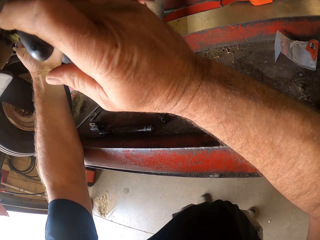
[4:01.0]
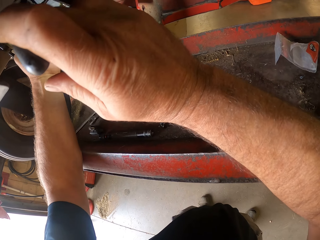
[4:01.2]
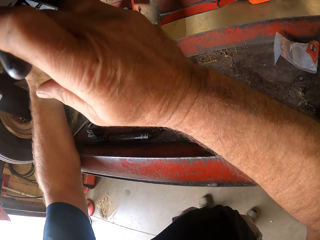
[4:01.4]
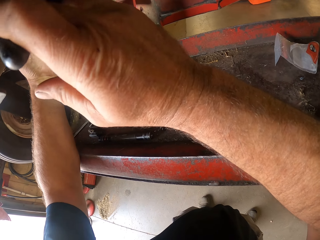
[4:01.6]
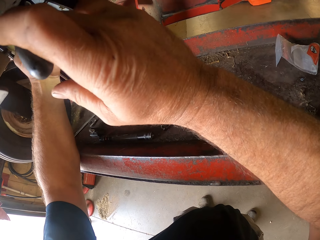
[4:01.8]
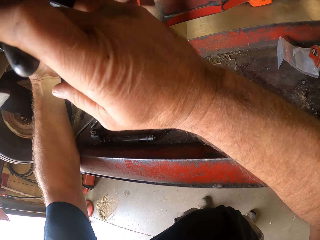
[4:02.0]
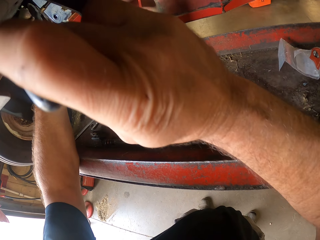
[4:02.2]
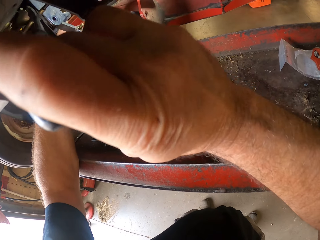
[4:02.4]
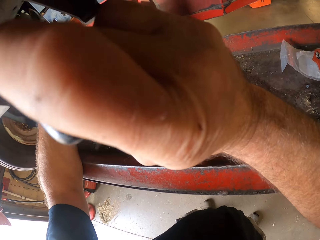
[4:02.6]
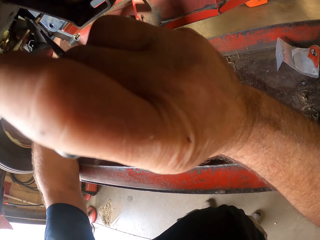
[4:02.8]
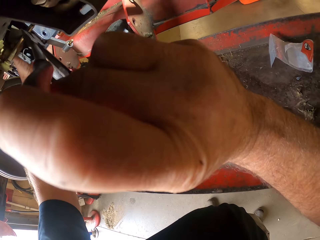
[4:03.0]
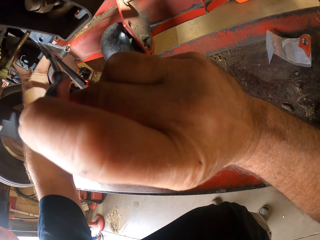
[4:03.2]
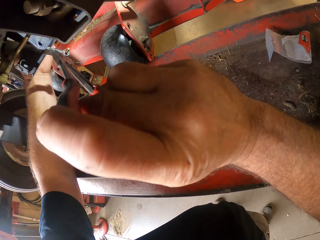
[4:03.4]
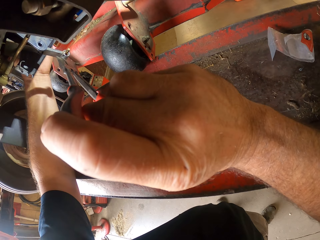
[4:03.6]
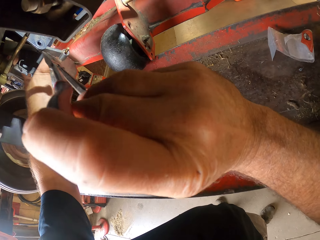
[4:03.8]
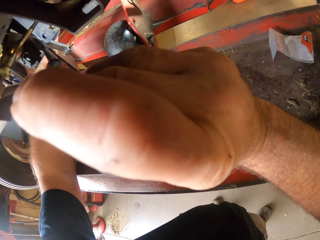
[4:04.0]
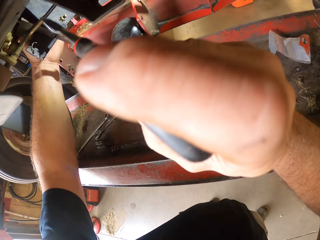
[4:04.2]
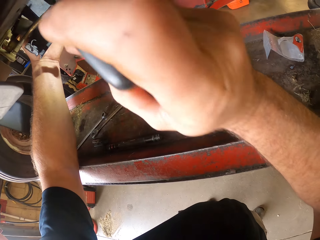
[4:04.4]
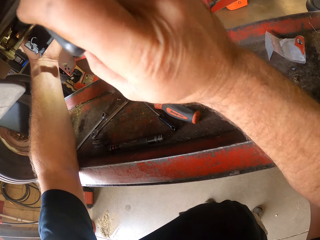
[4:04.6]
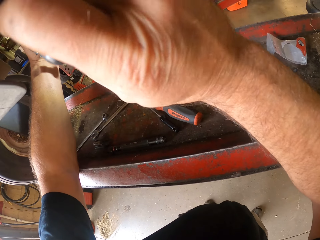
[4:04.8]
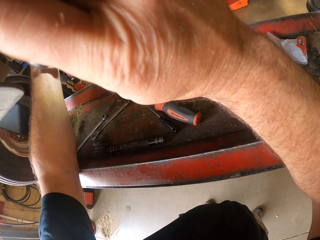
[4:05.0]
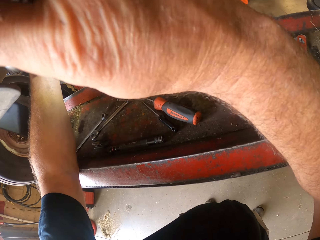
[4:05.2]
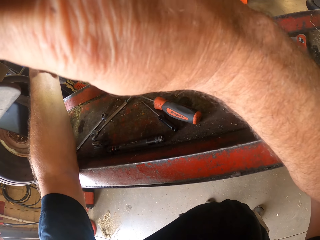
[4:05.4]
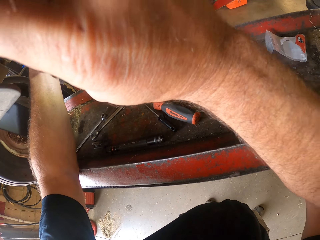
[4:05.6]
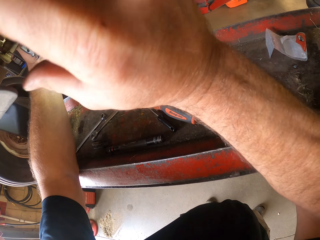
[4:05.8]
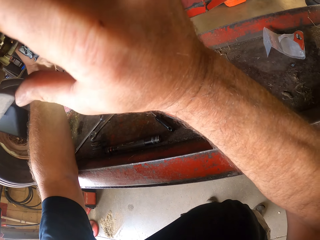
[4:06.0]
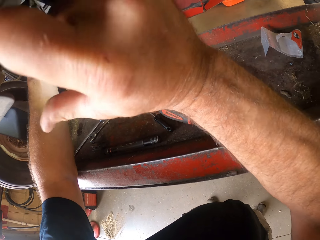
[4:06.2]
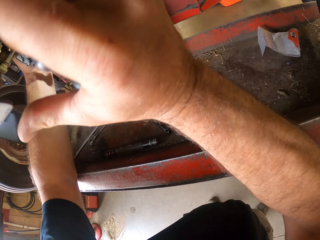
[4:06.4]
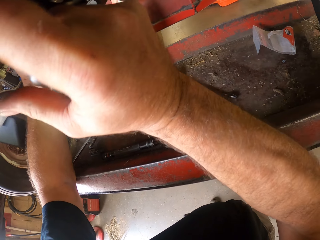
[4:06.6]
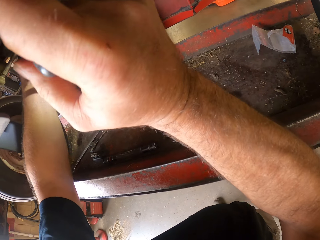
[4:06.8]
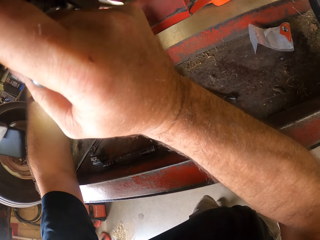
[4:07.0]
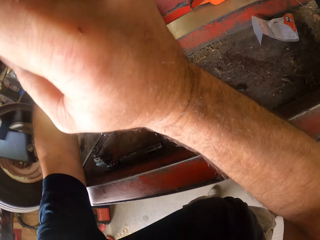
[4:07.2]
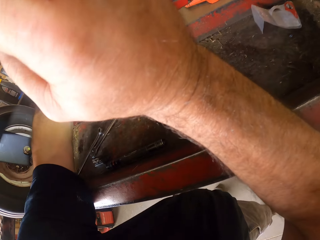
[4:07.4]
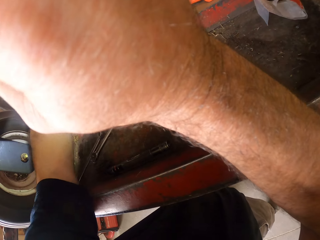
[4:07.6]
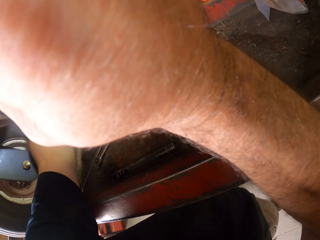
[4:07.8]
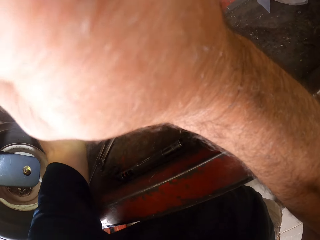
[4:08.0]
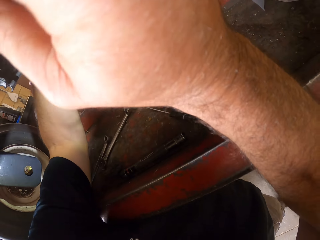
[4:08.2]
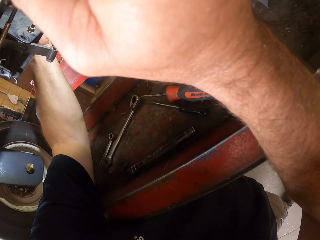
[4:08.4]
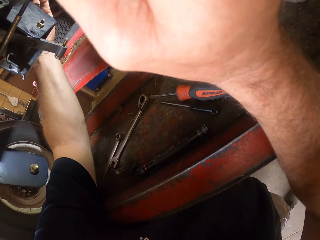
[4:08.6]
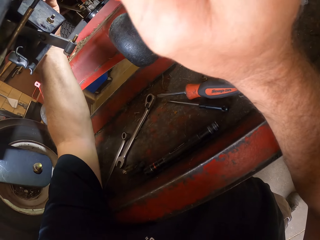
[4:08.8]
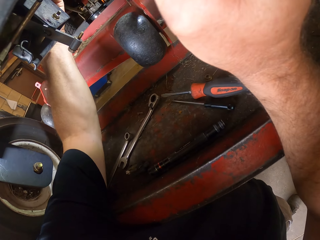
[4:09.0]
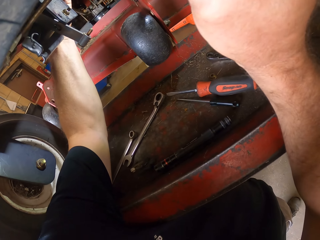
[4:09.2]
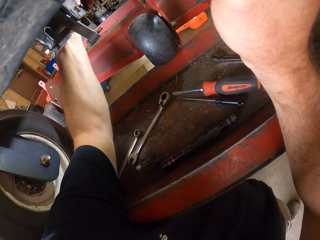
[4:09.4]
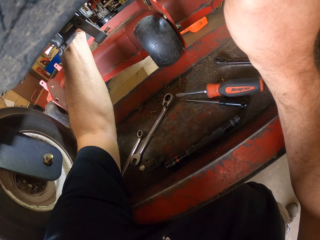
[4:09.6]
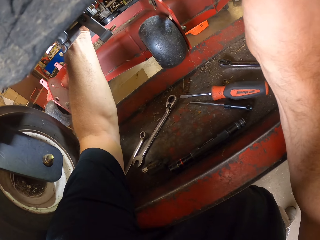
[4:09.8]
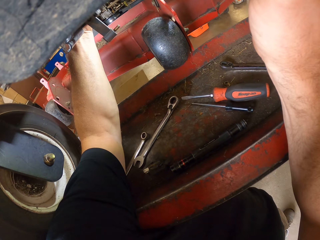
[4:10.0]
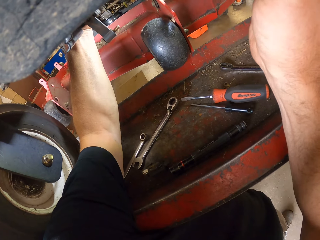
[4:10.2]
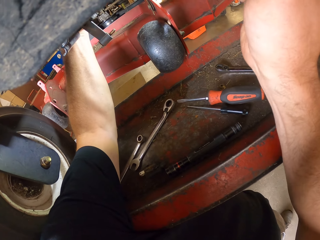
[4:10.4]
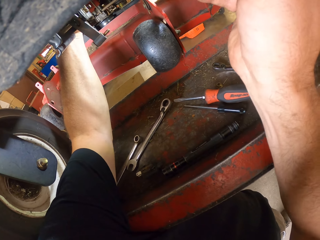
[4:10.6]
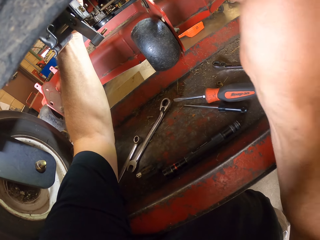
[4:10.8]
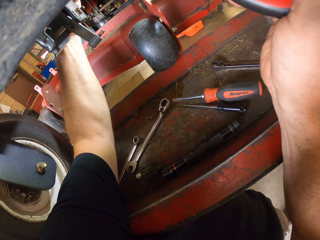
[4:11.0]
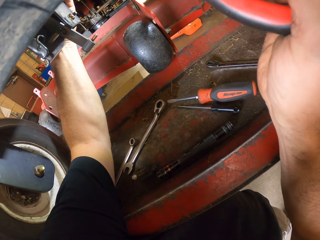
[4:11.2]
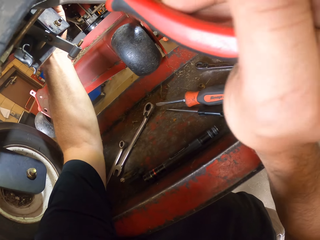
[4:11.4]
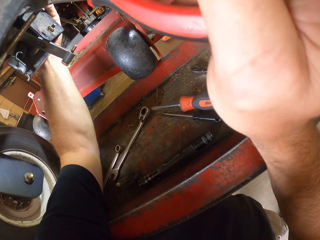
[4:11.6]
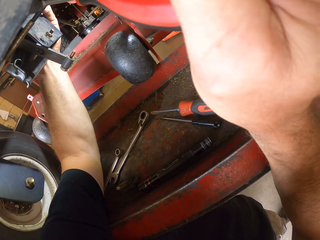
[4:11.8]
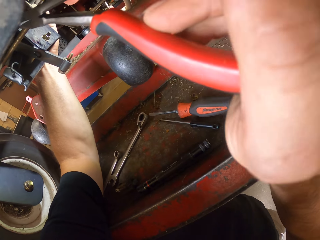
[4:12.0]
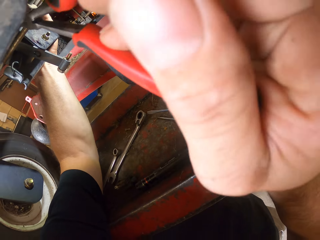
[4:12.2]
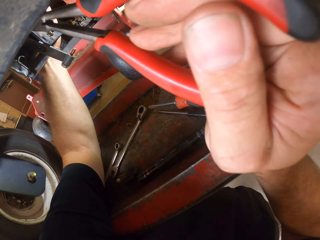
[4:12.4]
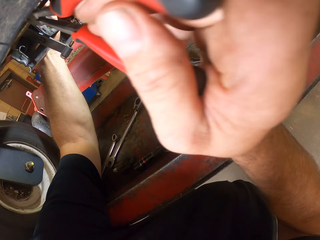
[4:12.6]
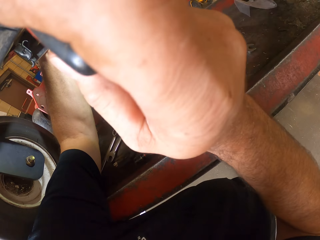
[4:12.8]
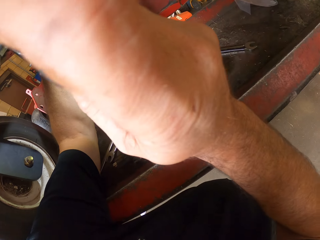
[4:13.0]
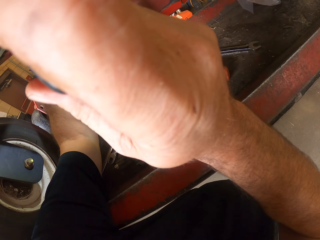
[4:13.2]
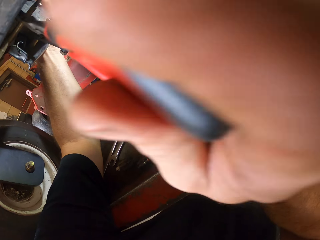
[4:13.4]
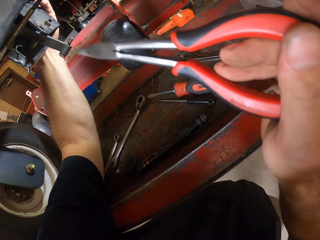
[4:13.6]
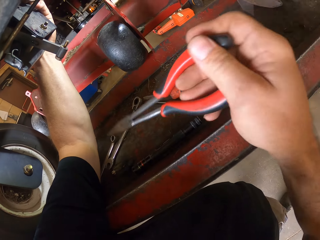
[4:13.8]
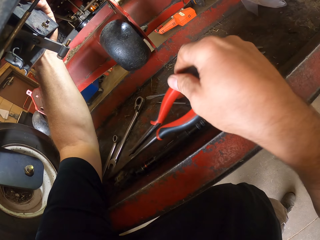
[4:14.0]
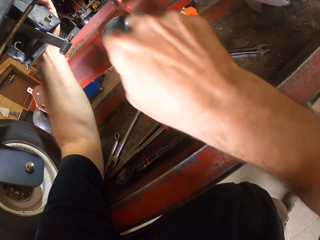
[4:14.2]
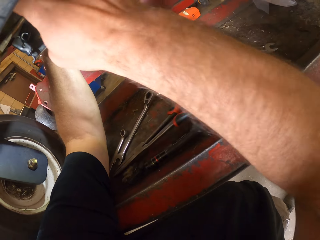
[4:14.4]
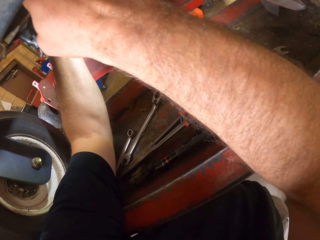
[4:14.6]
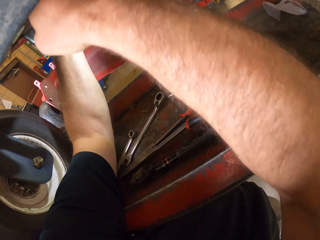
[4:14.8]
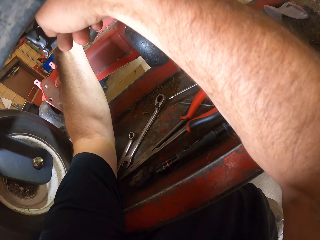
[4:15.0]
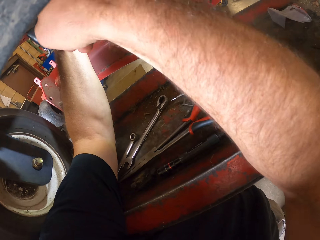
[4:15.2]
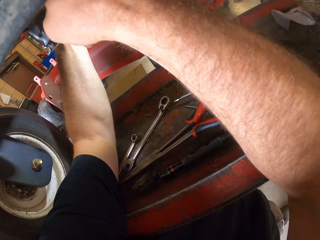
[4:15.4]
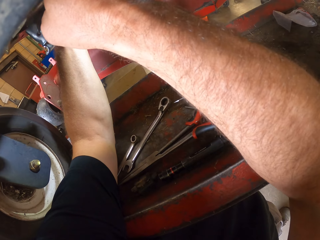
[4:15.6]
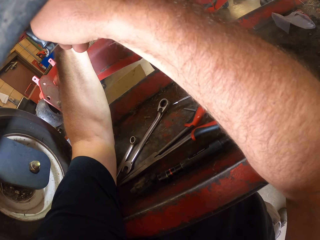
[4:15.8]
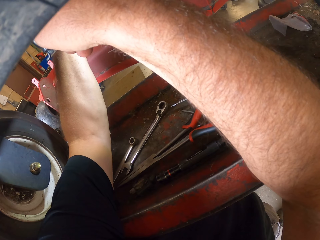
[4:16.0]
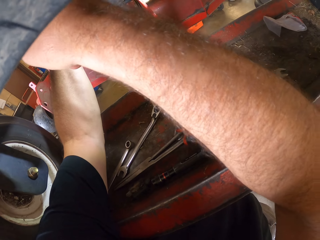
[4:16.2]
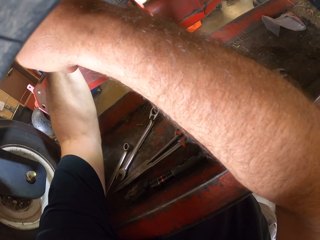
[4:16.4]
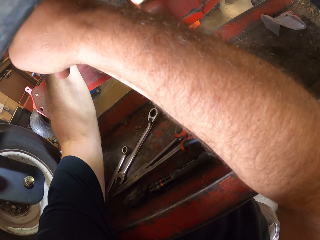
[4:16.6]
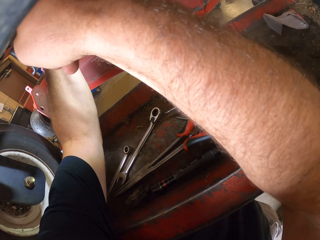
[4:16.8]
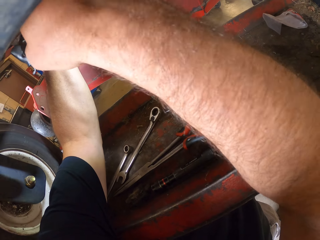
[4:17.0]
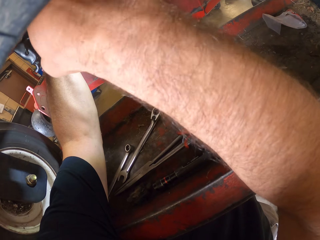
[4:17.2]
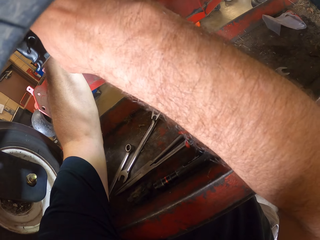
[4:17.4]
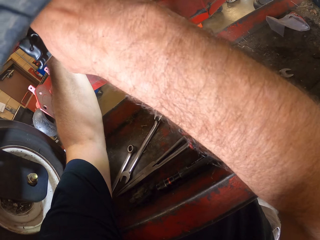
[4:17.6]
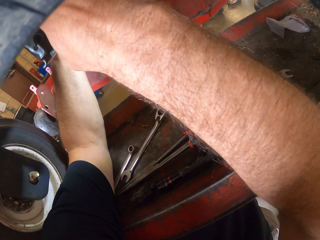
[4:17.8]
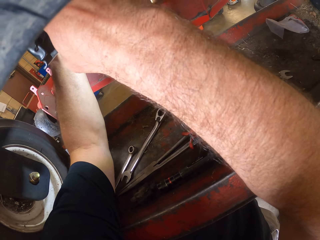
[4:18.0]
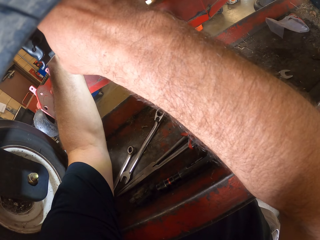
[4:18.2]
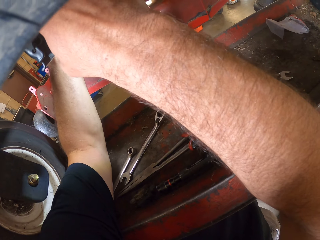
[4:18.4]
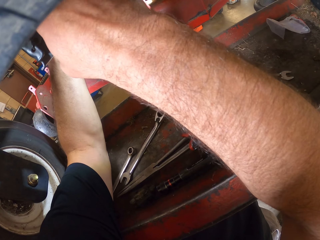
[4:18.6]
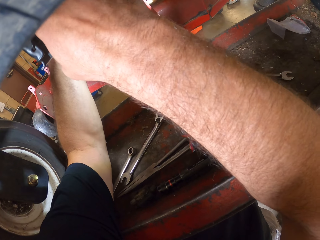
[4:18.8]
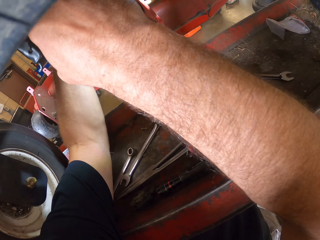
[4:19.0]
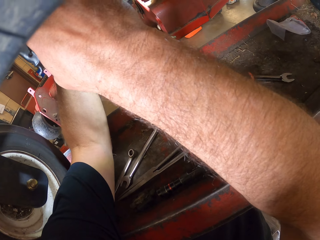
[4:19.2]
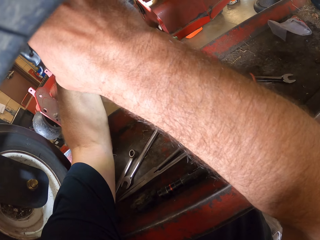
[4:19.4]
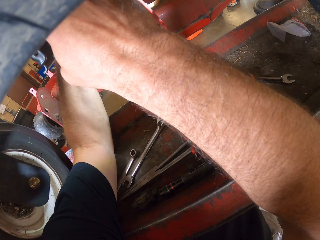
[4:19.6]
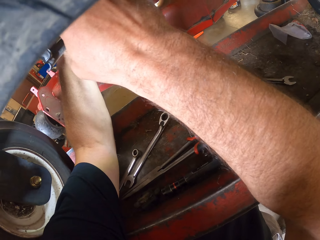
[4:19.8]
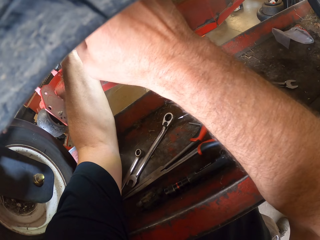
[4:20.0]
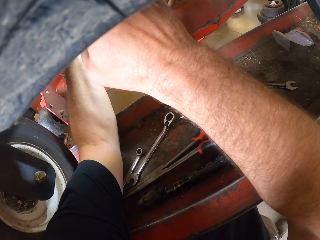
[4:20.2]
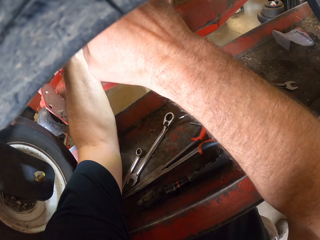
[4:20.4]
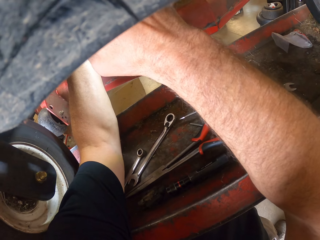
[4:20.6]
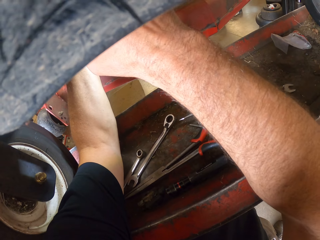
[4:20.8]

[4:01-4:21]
The camera wearer places the shears on the workbench. He works on the machine with both hands.

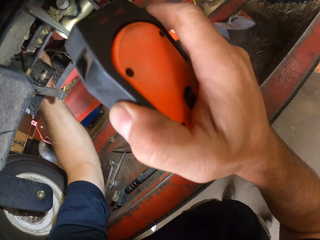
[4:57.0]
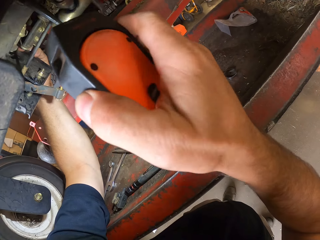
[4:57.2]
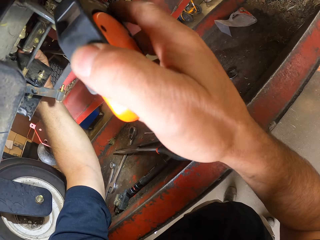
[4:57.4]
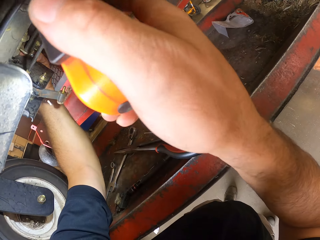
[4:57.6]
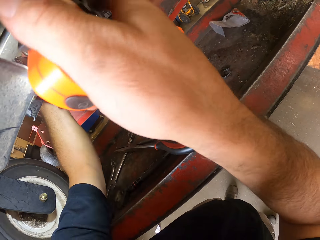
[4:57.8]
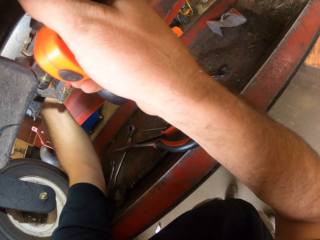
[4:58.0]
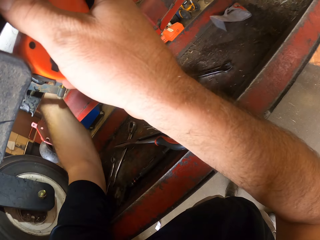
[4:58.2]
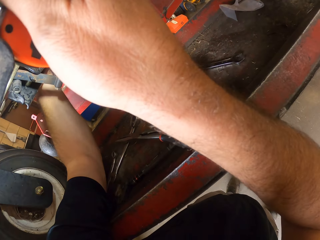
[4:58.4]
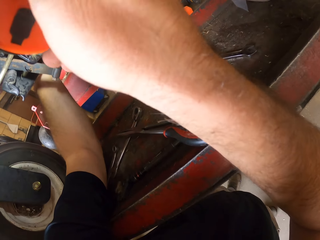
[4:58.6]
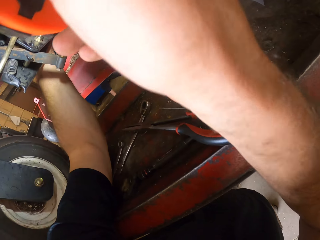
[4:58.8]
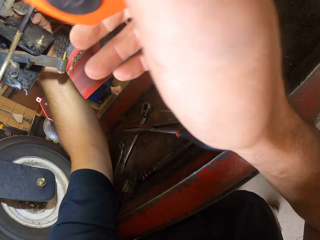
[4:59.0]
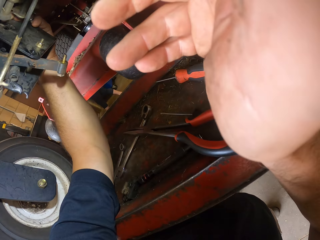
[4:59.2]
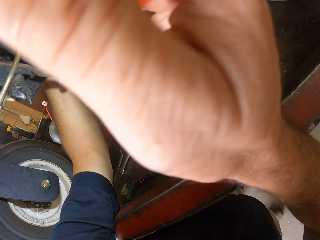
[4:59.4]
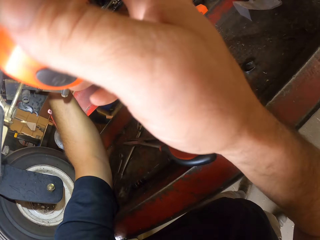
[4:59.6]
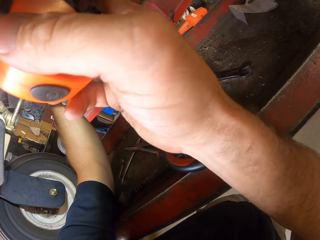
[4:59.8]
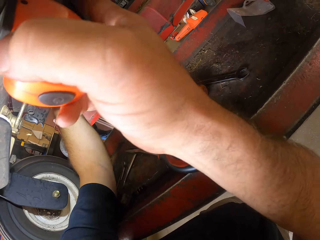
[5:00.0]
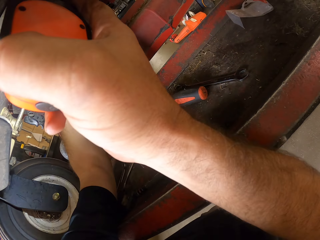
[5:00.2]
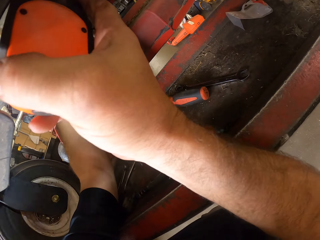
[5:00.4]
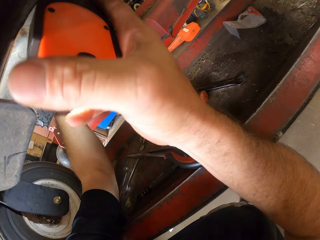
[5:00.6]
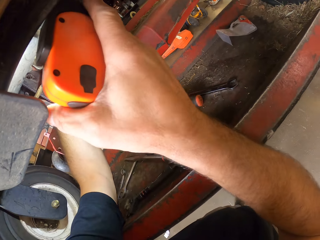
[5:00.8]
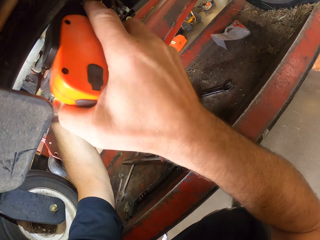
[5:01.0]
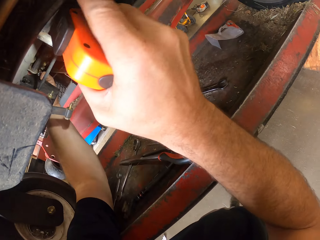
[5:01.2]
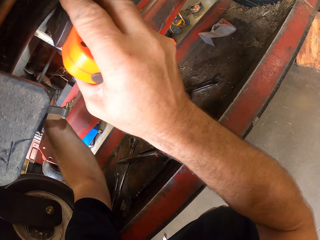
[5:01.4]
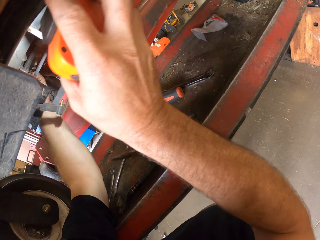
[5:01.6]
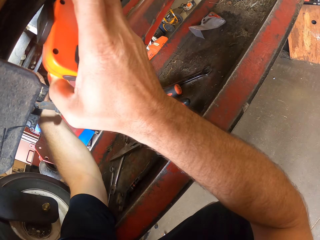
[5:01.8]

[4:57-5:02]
The camera wearer moves the flashlight away from the lawn mower. They put the lawn mower on the flashlight.
